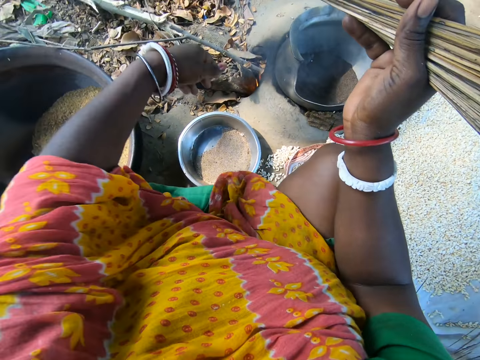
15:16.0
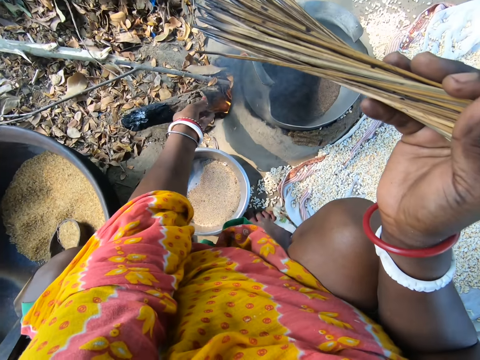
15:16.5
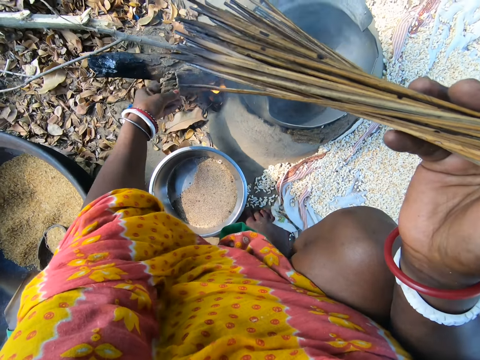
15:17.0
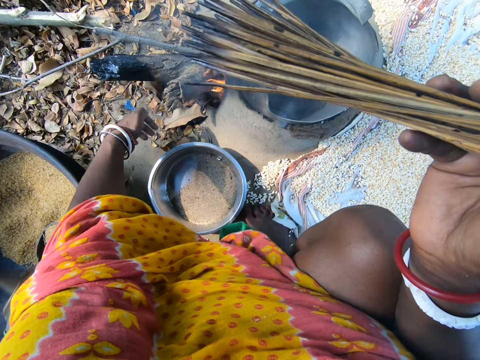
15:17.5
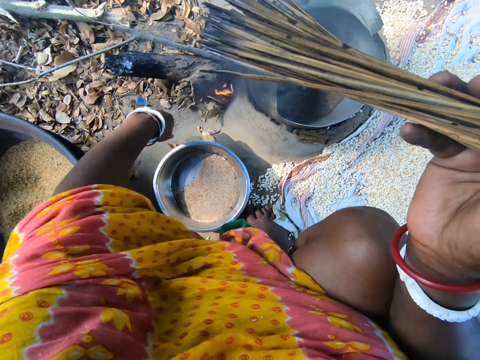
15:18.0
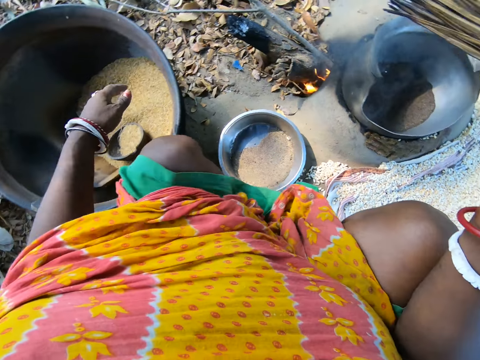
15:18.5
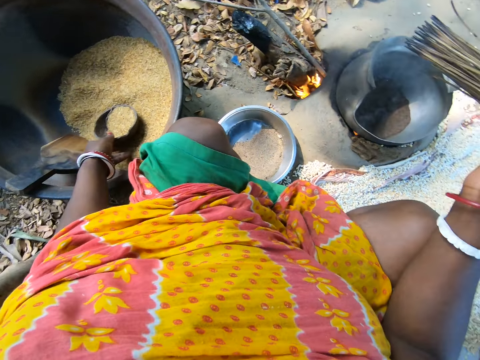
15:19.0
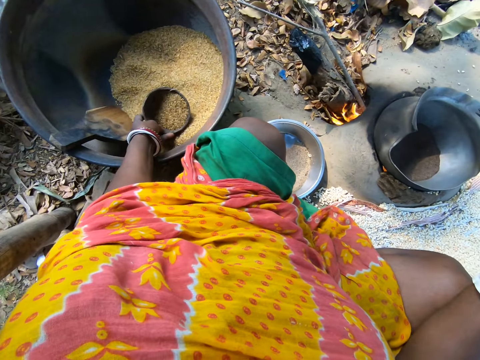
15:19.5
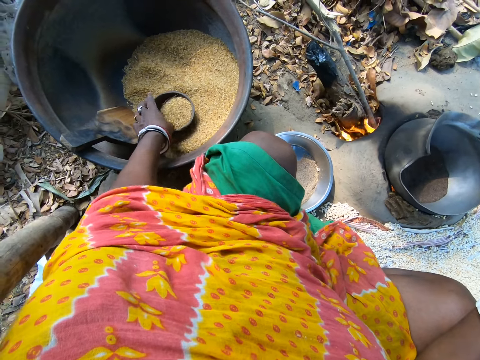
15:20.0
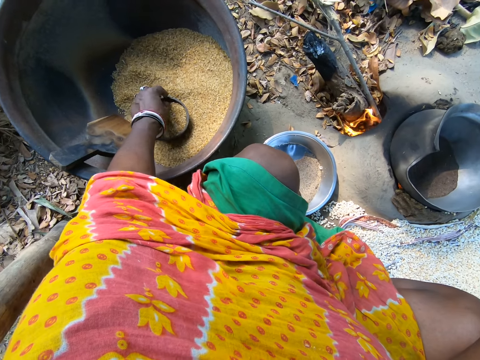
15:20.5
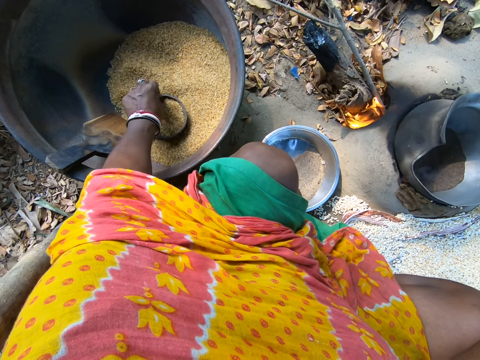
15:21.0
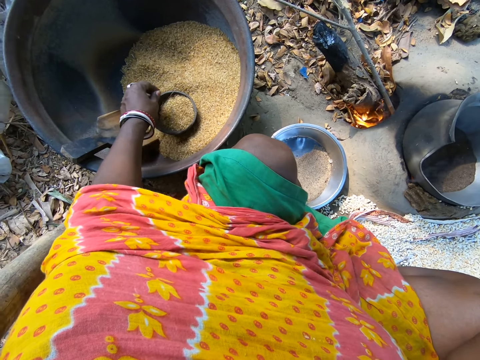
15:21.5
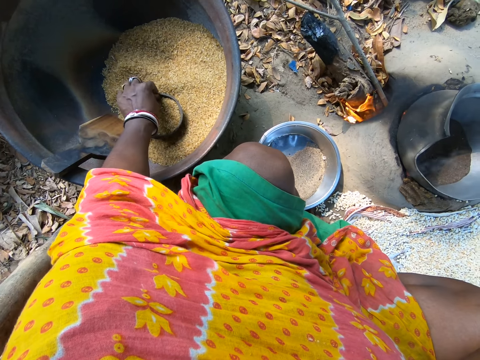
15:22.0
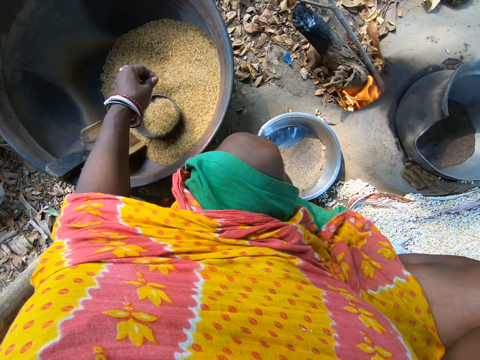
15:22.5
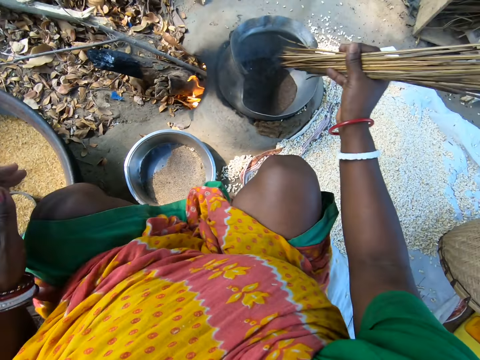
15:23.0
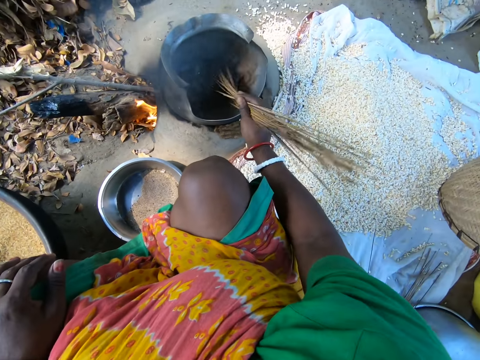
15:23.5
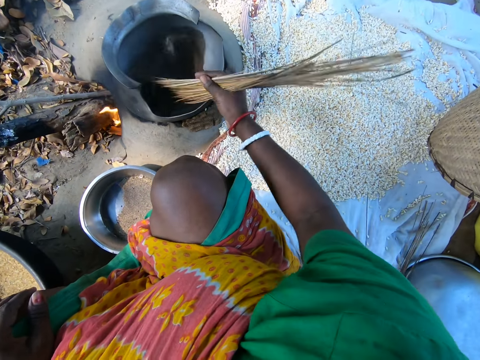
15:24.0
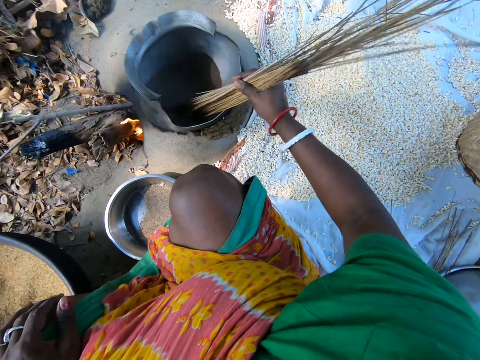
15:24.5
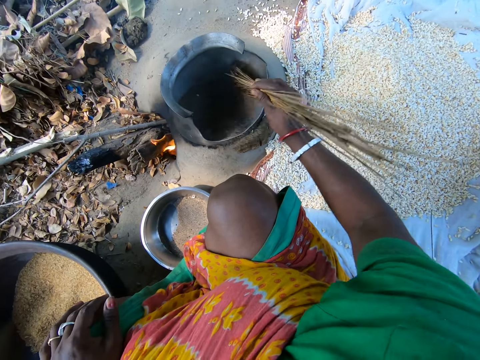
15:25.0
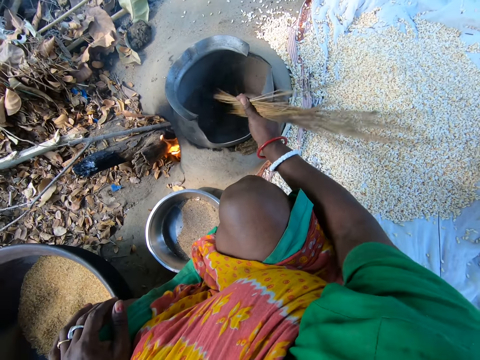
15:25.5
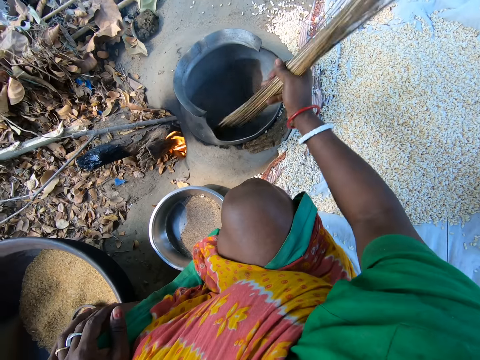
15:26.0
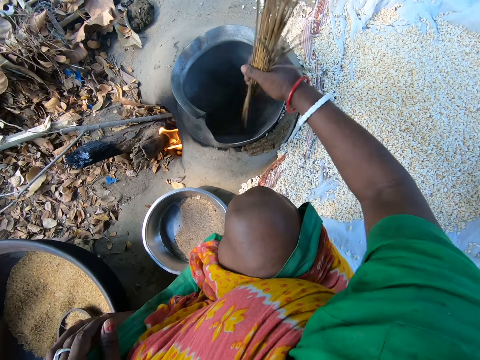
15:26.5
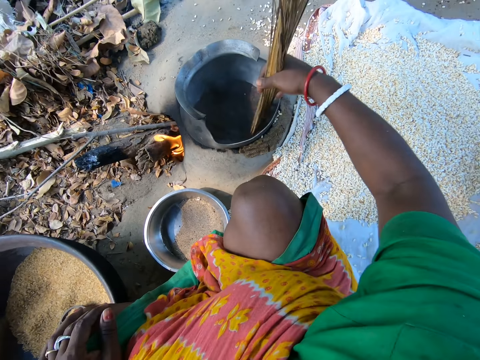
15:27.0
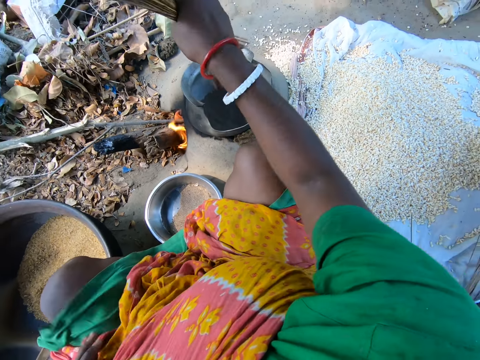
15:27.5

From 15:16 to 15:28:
The camera wearer moderates the fire with the wood. They pick up the bowl with grains. They pick up something from the bowl. They mix up the sand in the pot with sticks.

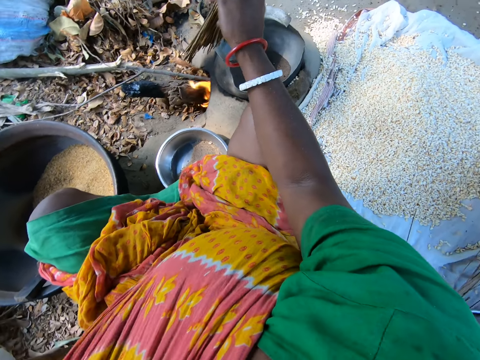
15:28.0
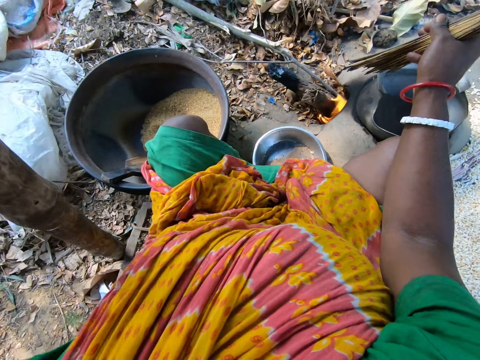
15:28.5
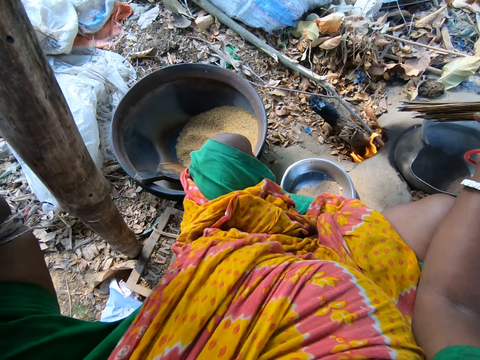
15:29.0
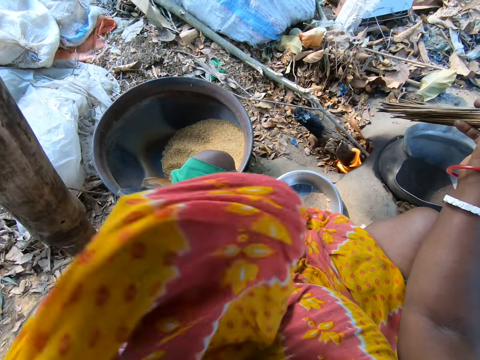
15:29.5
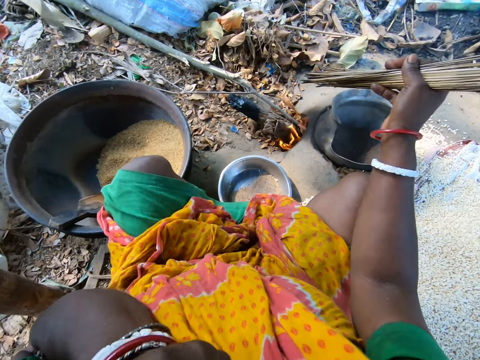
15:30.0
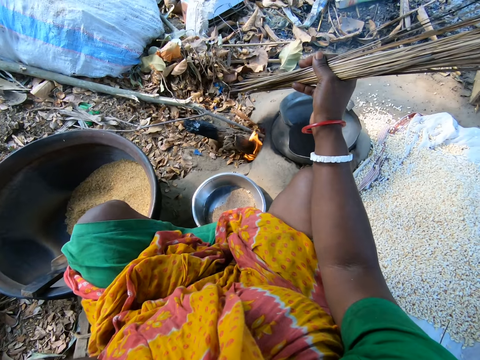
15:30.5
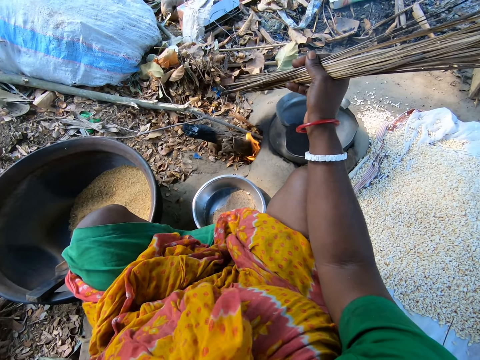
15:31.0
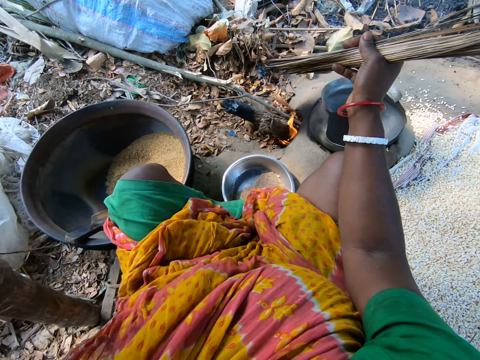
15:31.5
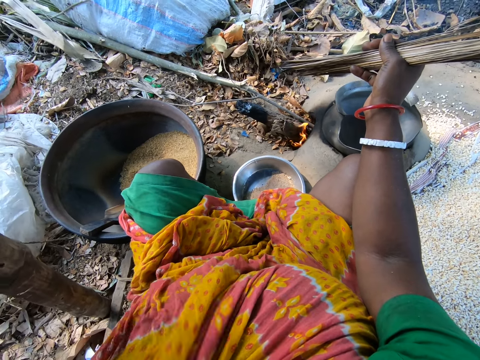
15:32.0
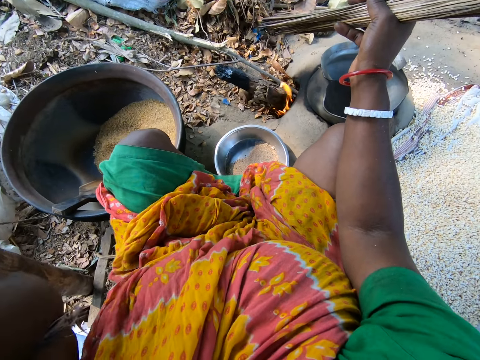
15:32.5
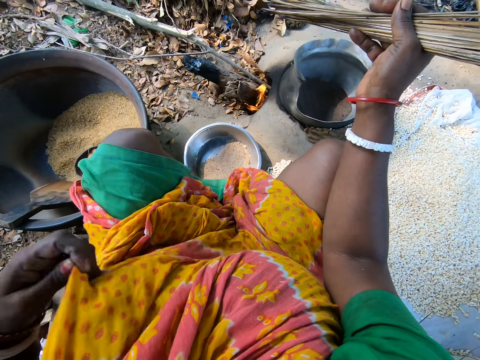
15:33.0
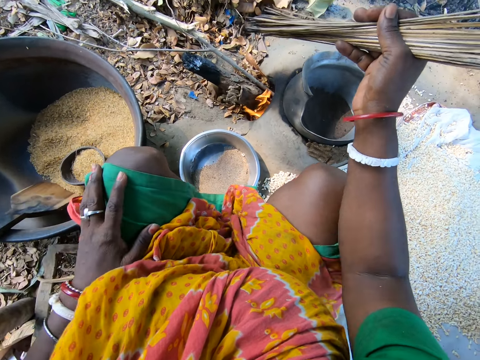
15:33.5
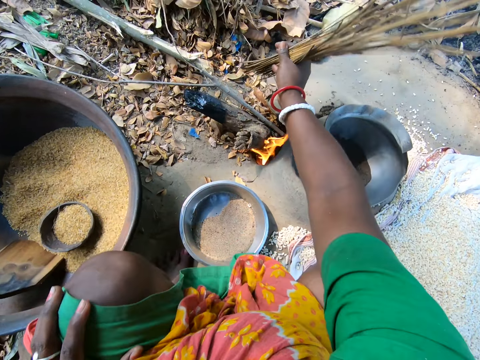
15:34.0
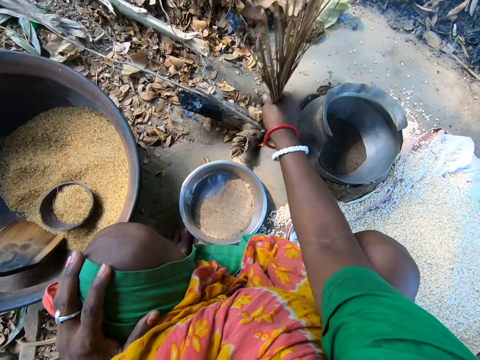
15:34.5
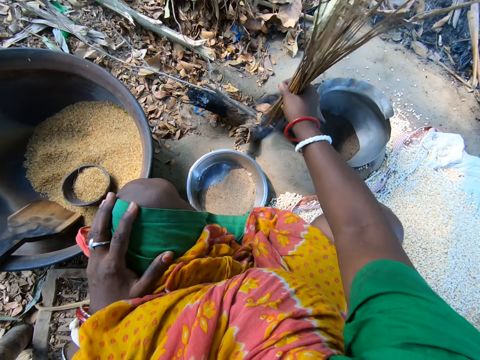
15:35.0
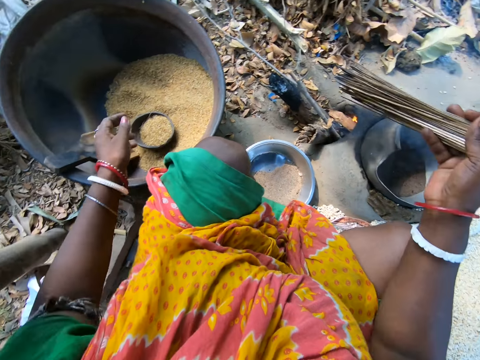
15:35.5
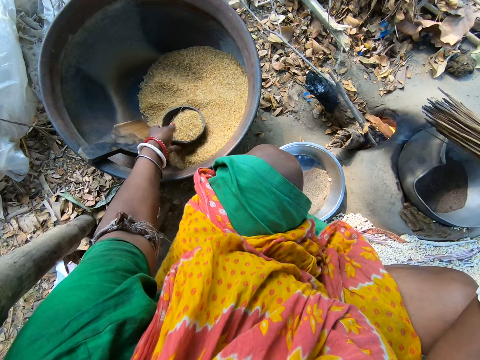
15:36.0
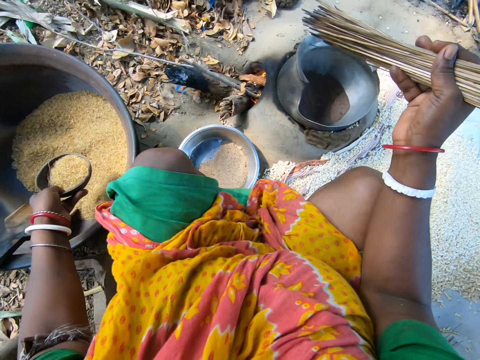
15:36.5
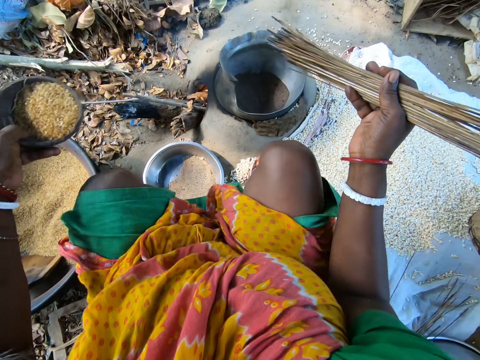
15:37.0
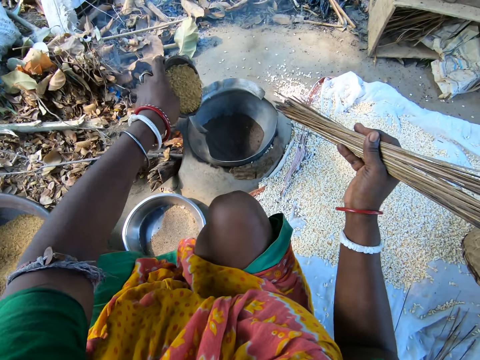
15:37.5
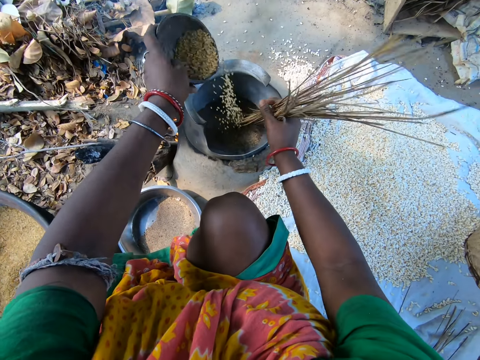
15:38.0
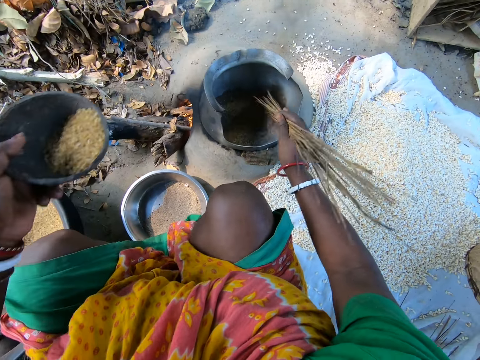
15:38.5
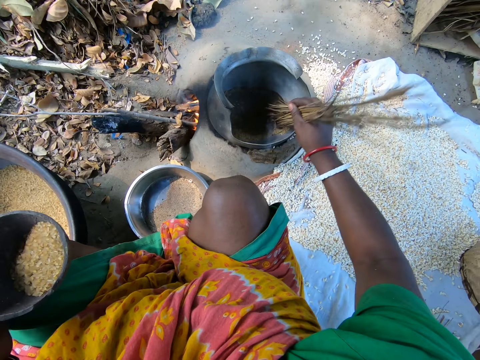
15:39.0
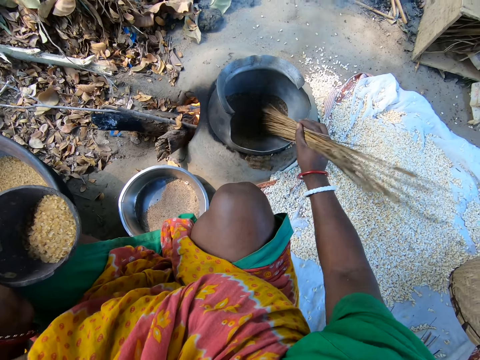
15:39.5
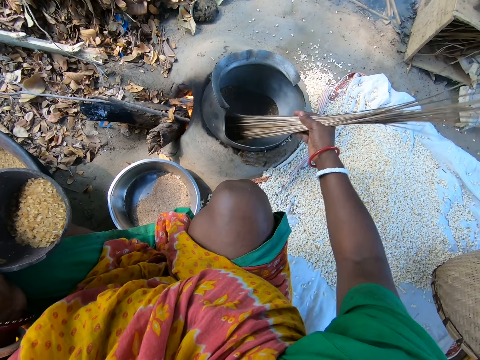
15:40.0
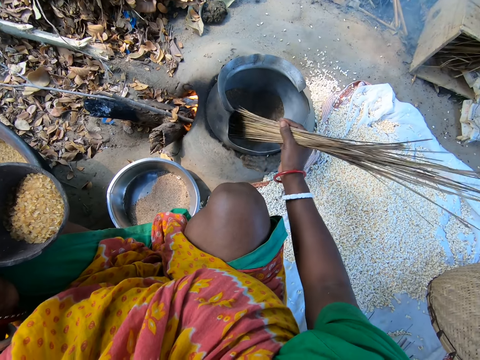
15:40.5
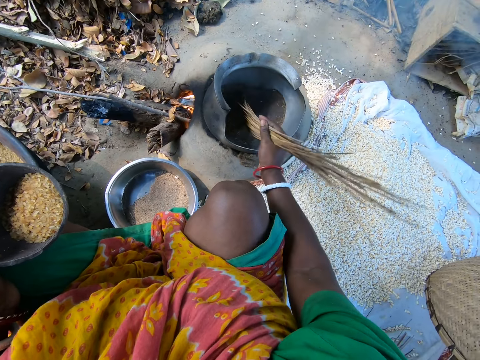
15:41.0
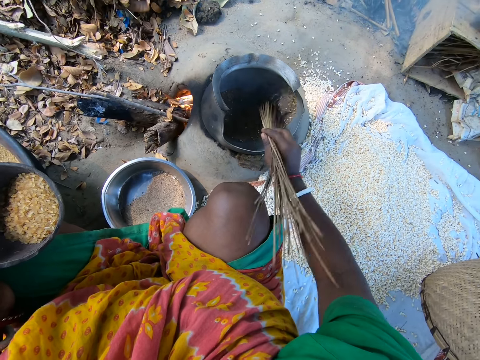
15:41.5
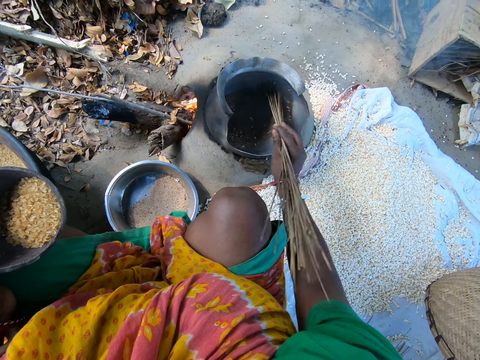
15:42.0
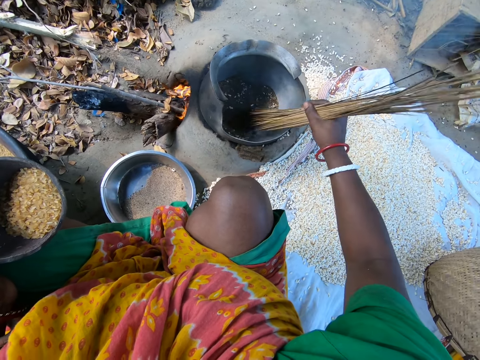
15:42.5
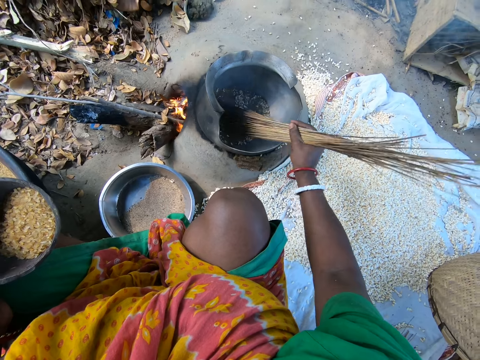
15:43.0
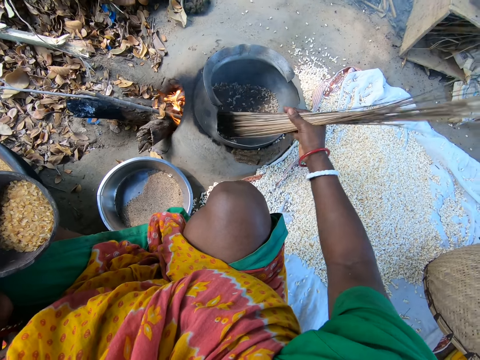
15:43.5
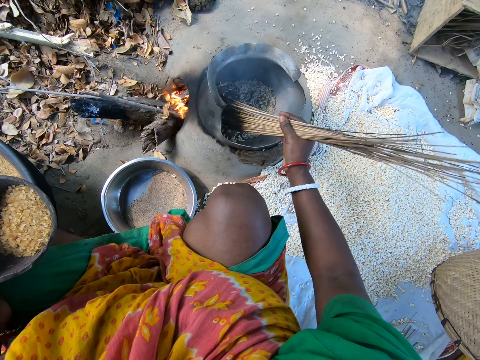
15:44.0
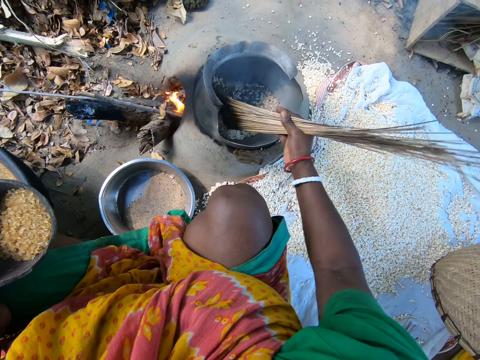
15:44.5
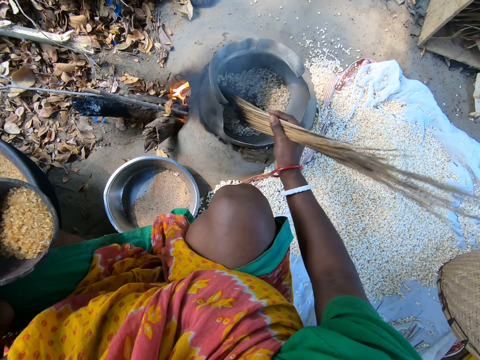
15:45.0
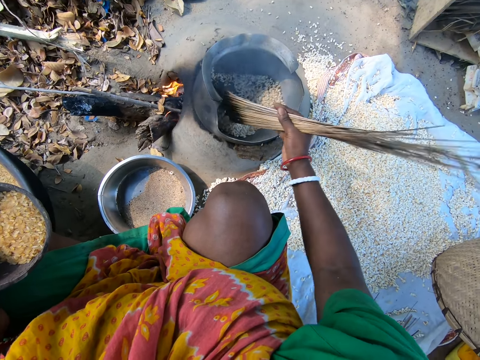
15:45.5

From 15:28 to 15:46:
The camera wearer makes up the cloth. They wipe the face with the cloth. They sweep the leaves into the fire with the sticks. They pick up the bowl with grains. They pour the grains in the pot. They mix up the grains in the pot with the sticks.
